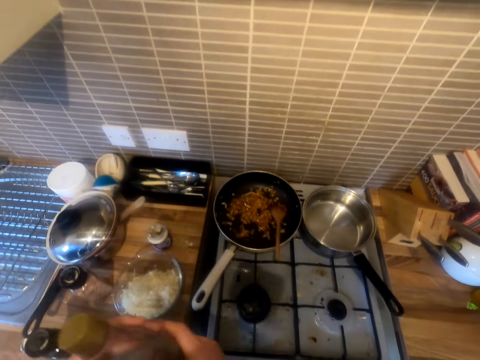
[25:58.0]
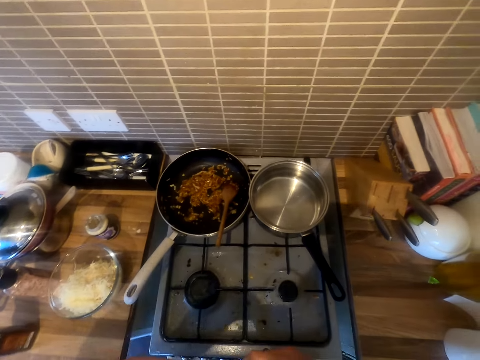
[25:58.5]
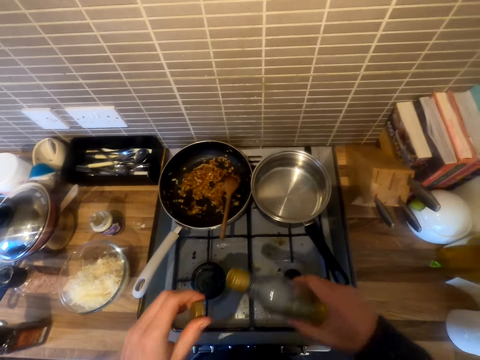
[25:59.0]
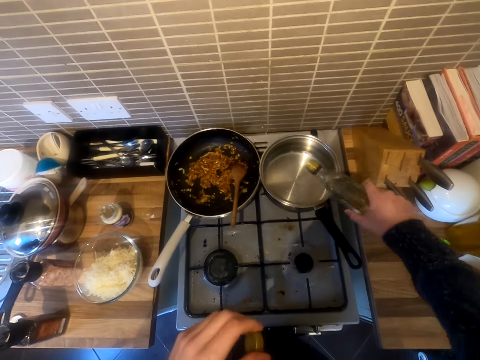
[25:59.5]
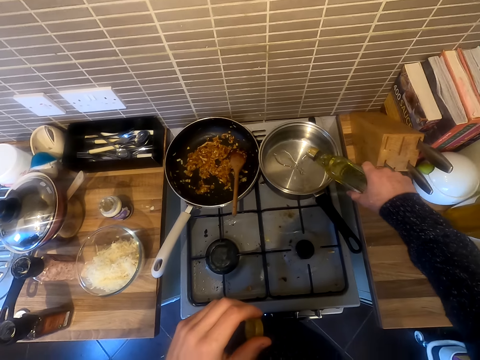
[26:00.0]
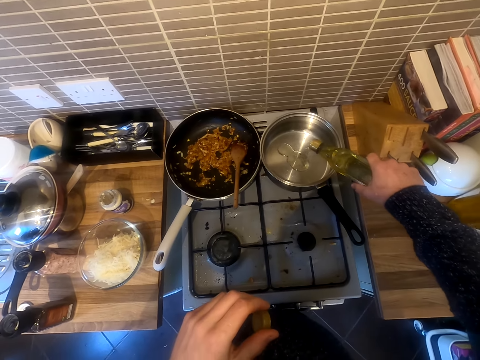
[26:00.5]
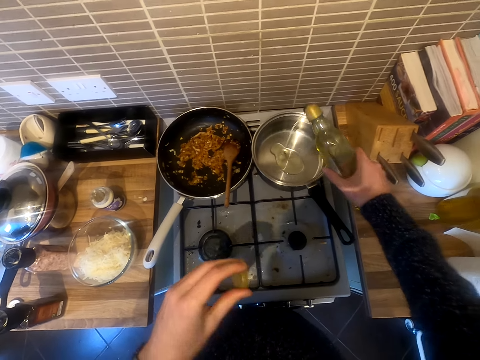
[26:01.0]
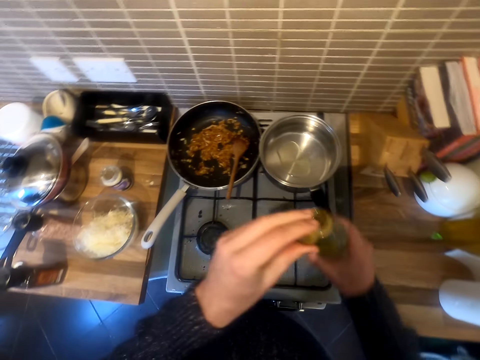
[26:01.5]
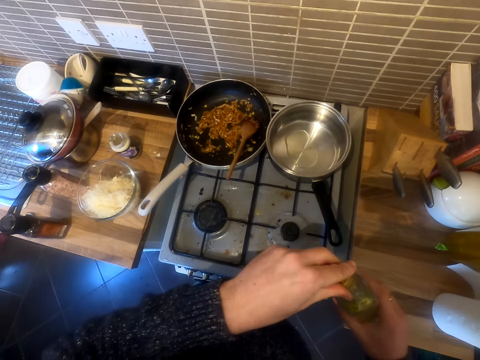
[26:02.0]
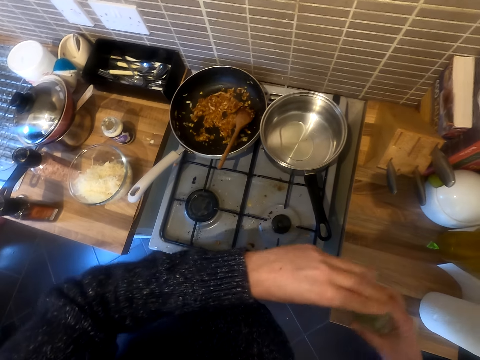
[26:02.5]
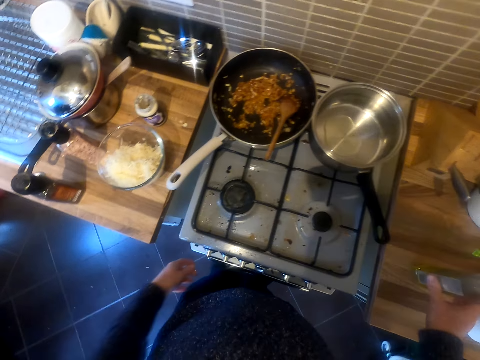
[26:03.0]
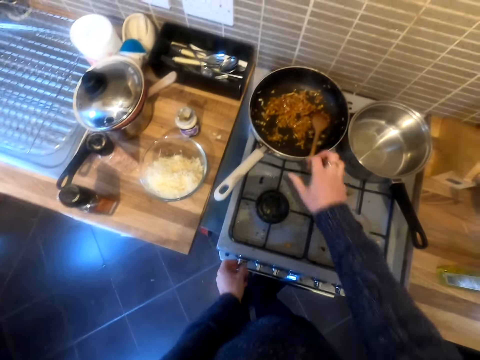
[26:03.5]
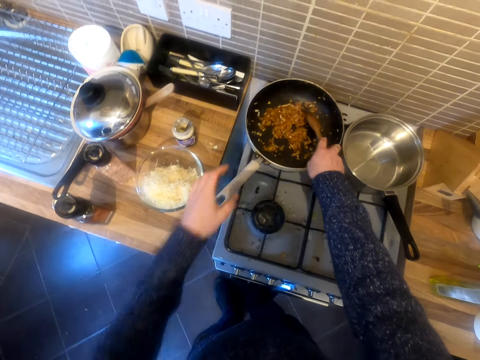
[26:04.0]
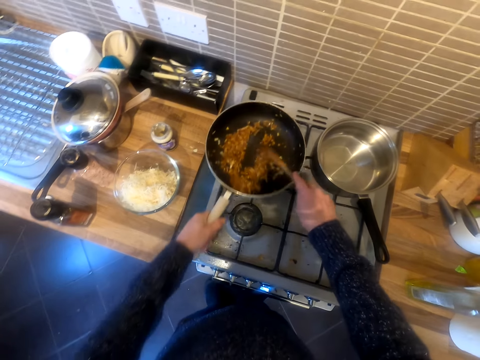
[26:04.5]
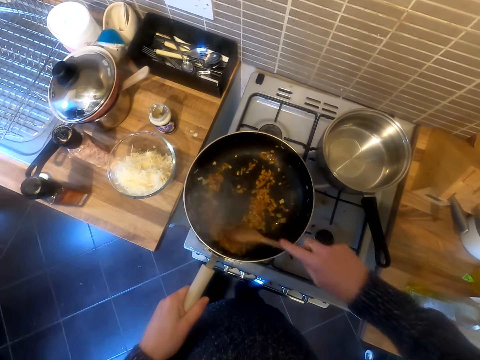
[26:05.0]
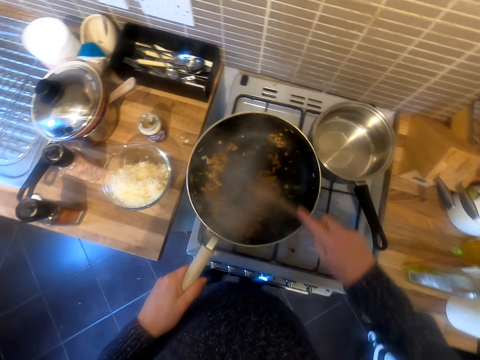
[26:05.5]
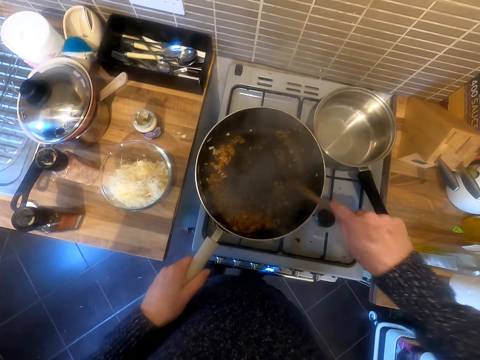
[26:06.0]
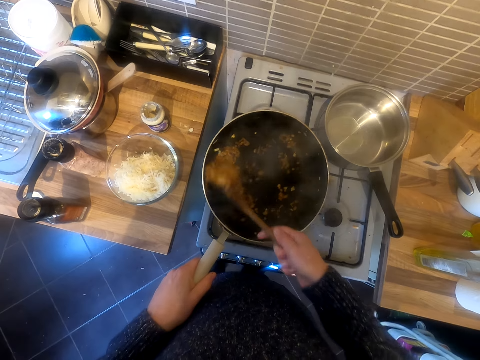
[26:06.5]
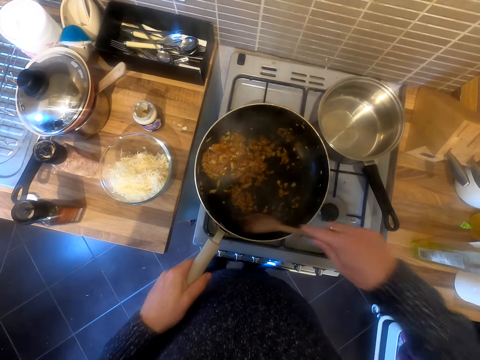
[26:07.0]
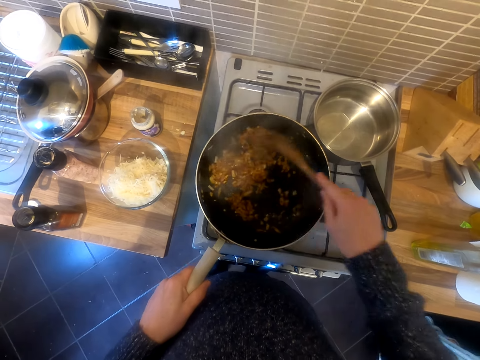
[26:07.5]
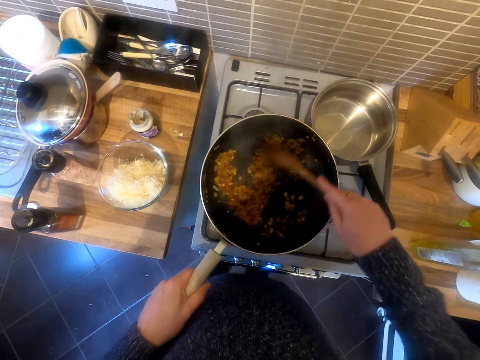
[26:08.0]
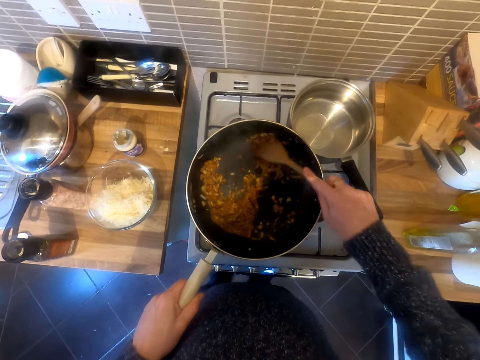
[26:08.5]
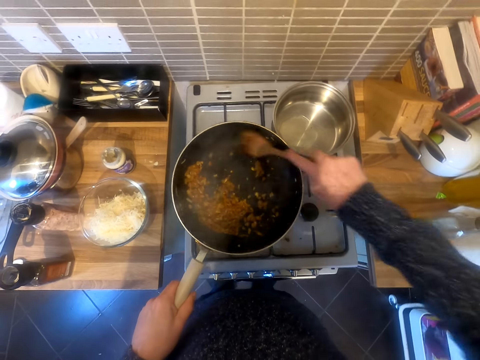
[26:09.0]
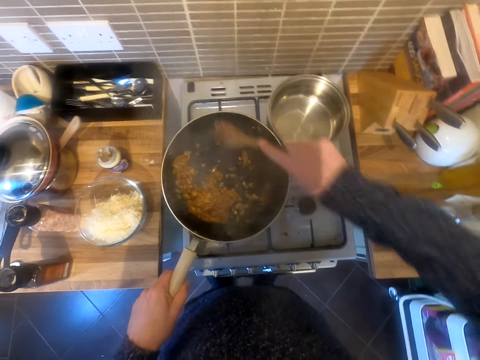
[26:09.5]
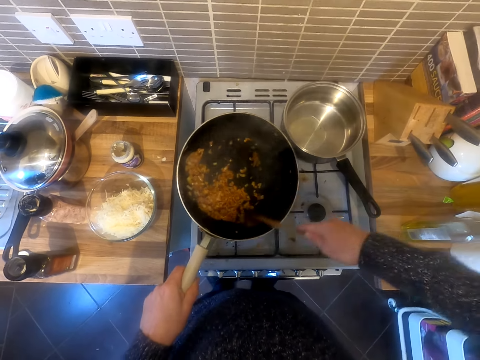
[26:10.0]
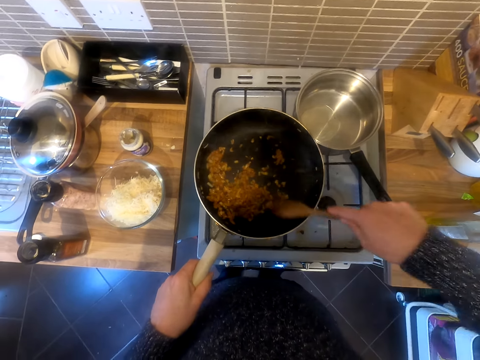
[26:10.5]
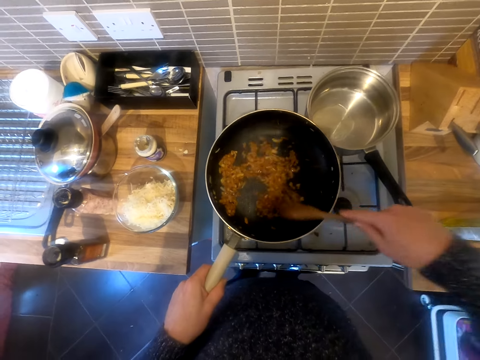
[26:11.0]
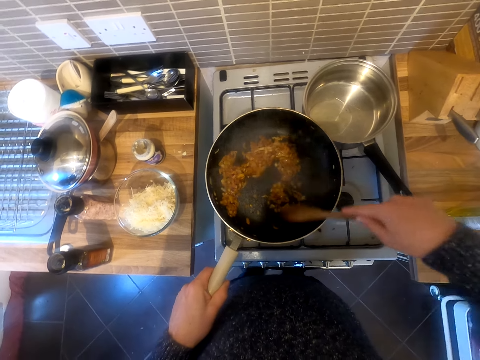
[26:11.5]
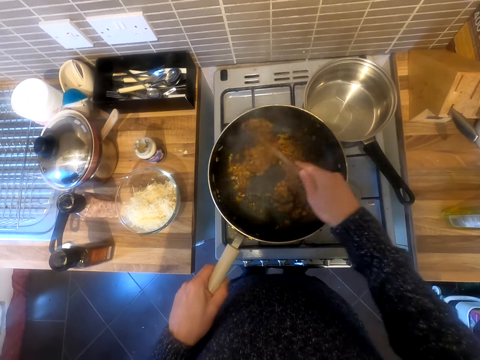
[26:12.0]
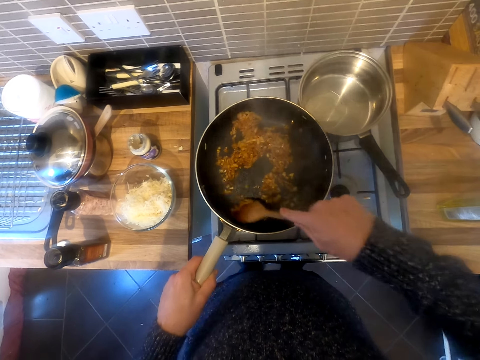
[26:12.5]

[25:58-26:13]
The camera wearer picks up the cooking oil. They pour the cooking oil in the pan. They close the oil. They put the cooking oil on the sink table. They stir the food.

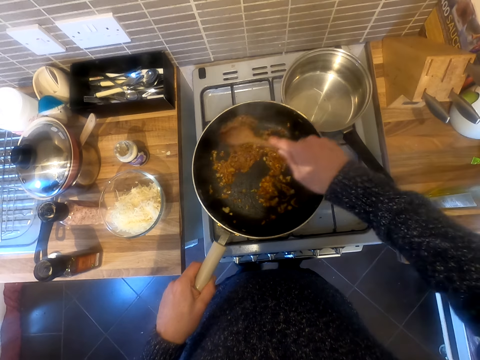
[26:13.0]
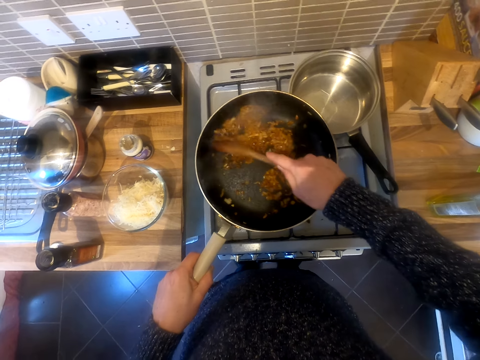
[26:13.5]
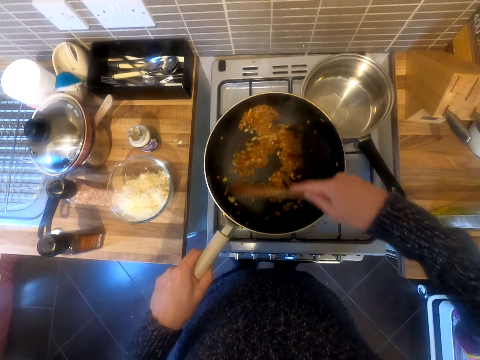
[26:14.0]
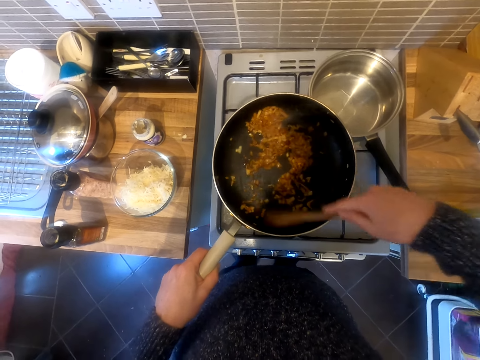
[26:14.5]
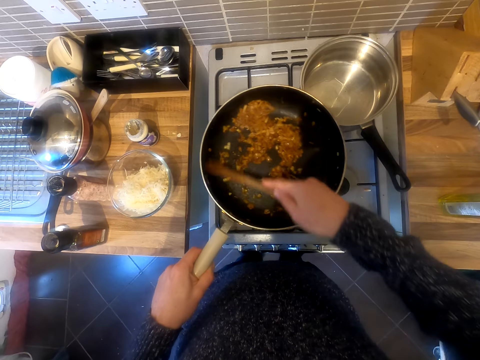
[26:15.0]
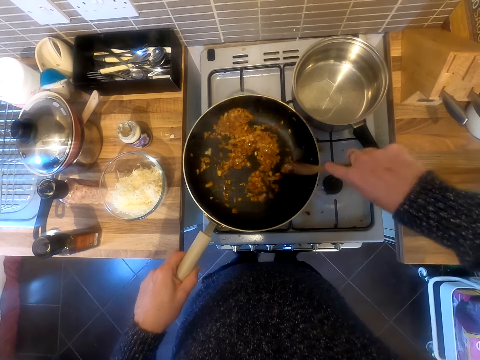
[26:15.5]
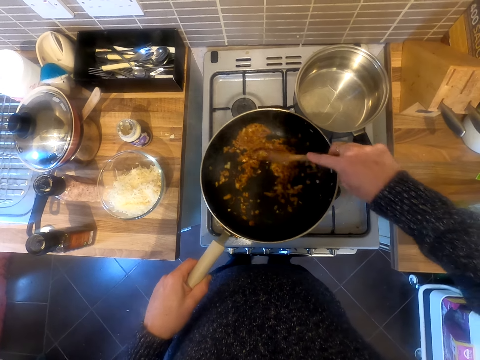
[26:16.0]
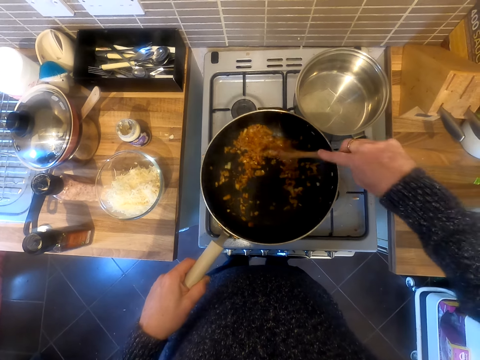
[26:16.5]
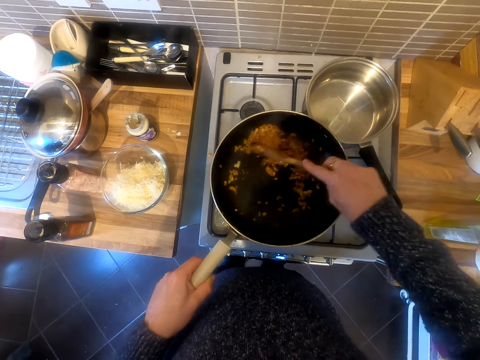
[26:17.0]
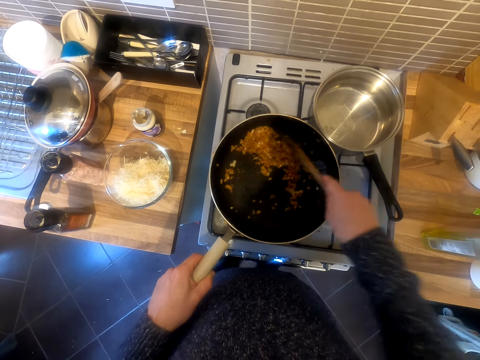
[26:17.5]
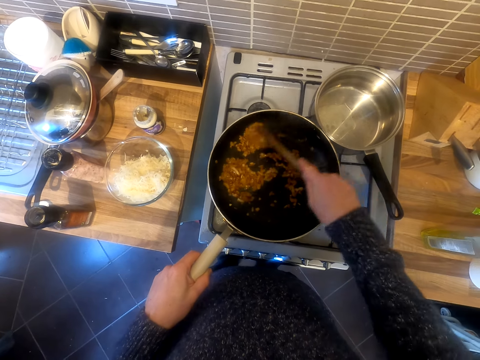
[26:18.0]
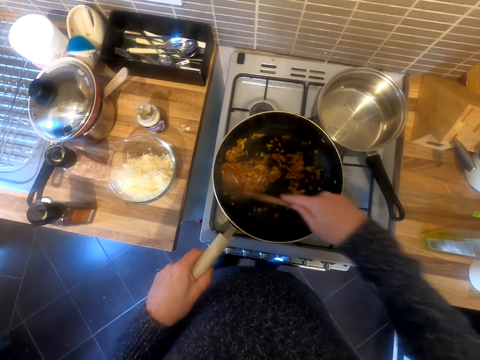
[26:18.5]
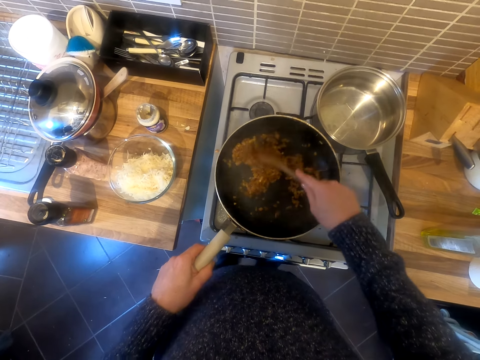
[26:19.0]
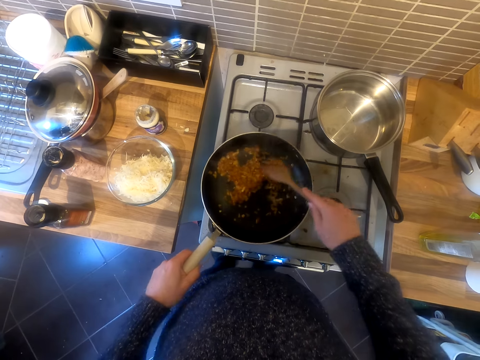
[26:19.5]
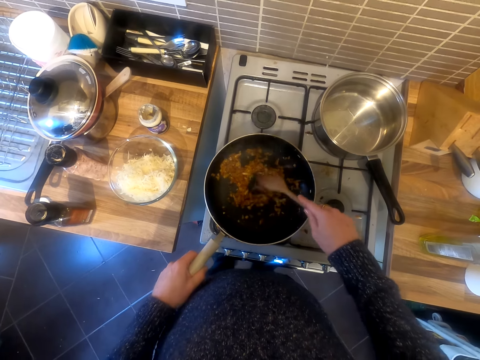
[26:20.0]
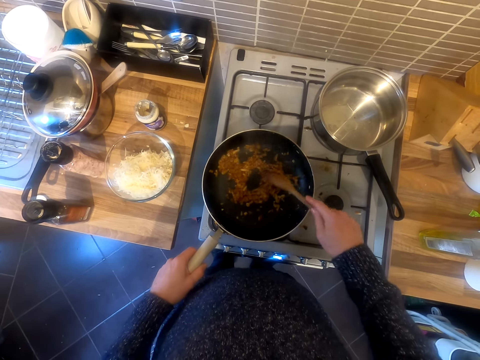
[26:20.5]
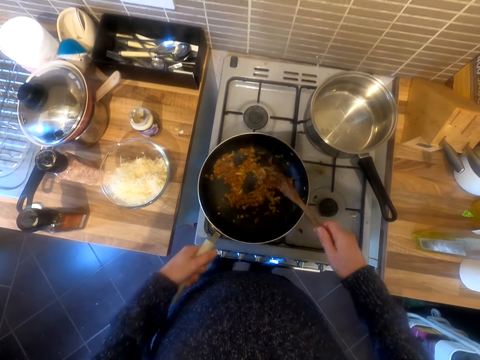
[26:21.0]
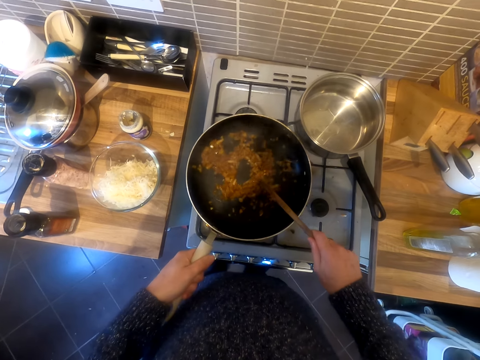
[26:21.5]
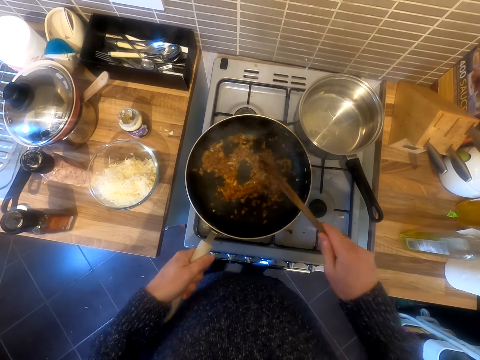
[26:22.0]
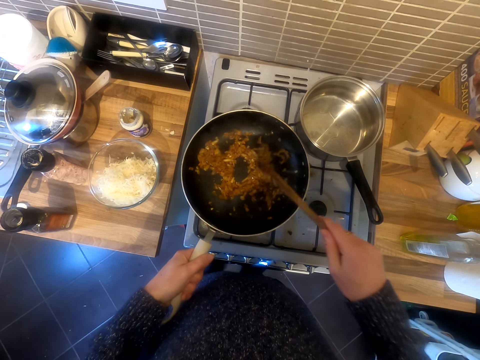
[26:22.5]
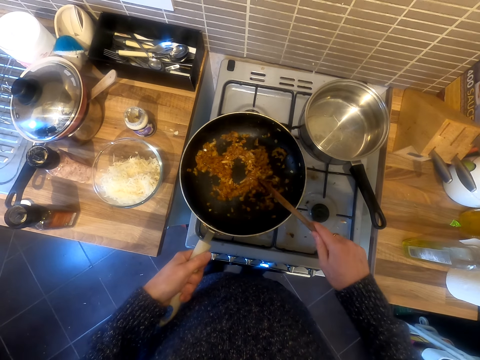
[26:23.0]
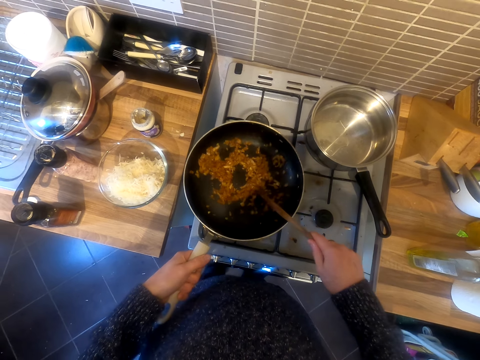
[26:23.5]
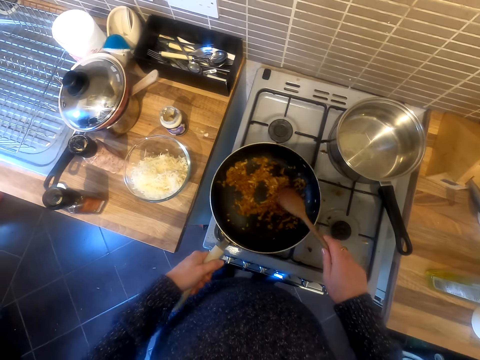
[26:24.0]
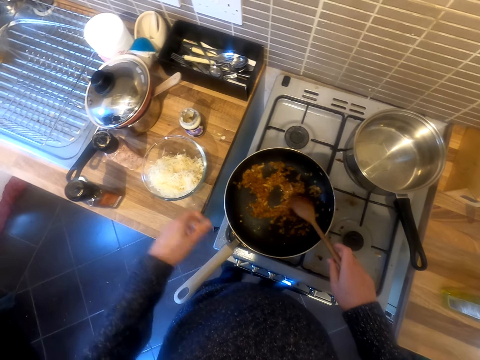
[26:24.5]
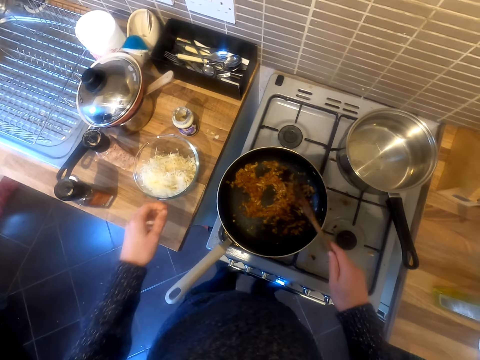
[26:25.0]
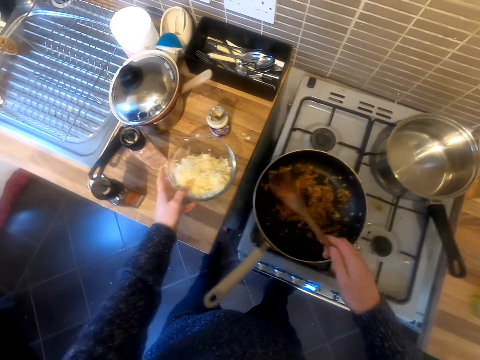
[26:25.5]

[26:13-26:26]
The camera wearer hits the cooking spoon on the pan.
